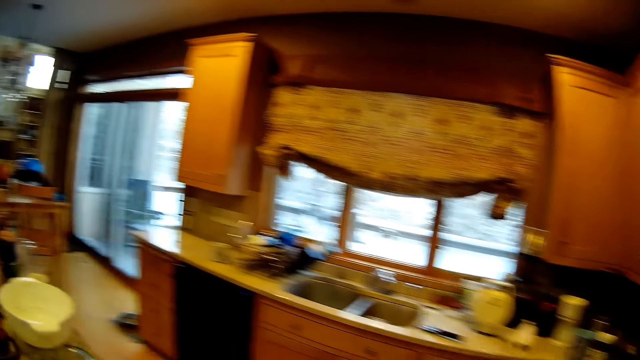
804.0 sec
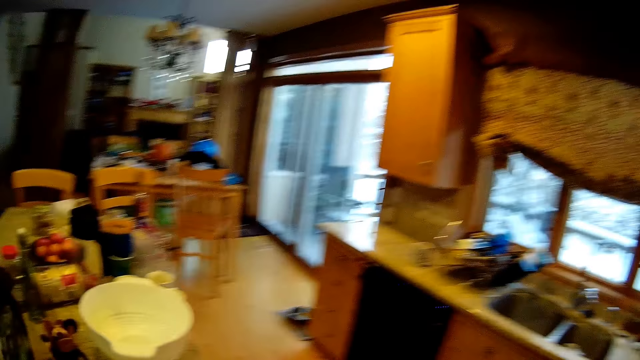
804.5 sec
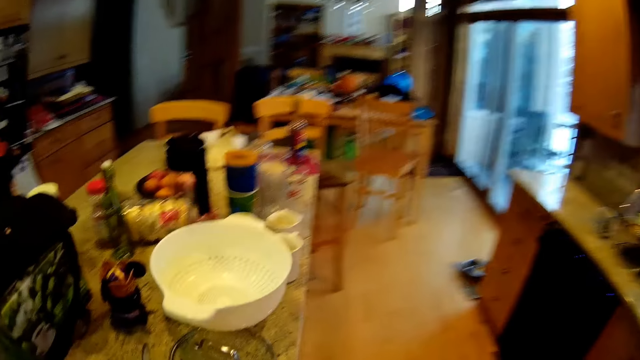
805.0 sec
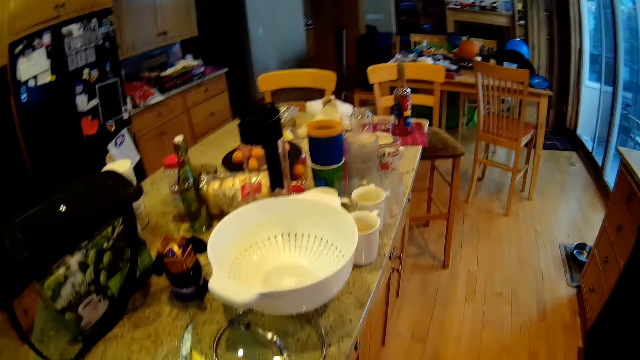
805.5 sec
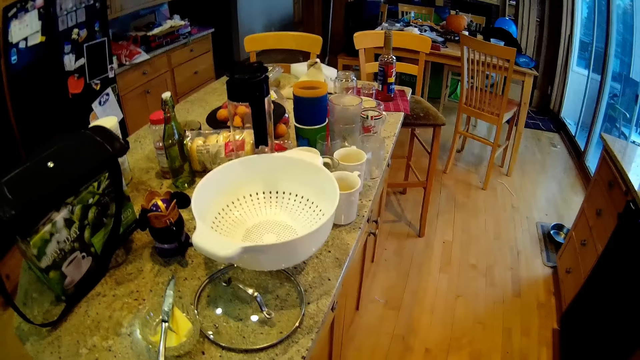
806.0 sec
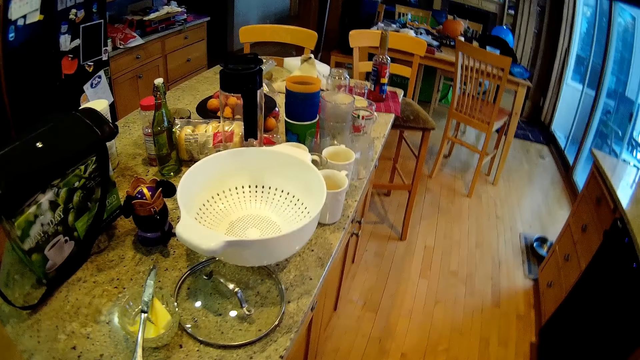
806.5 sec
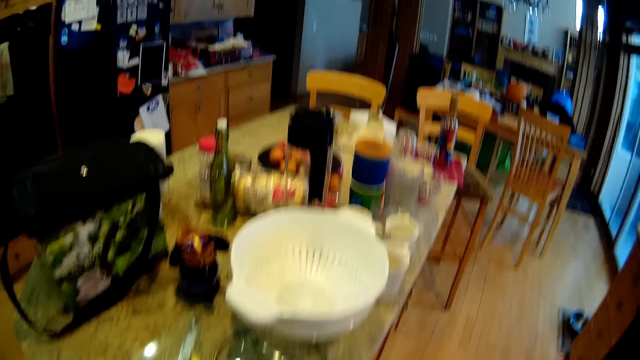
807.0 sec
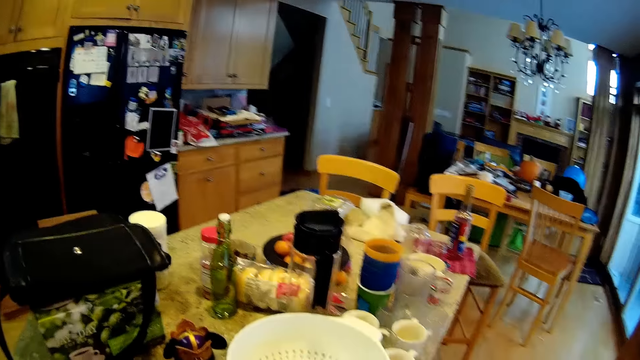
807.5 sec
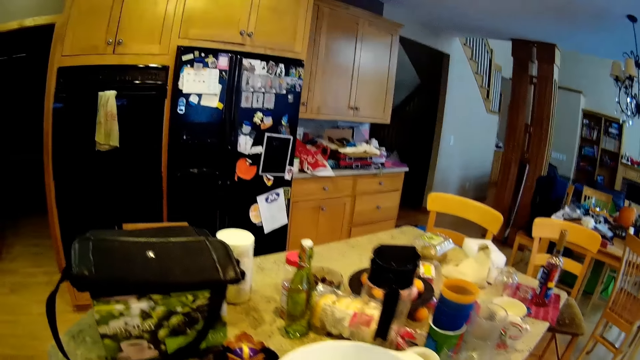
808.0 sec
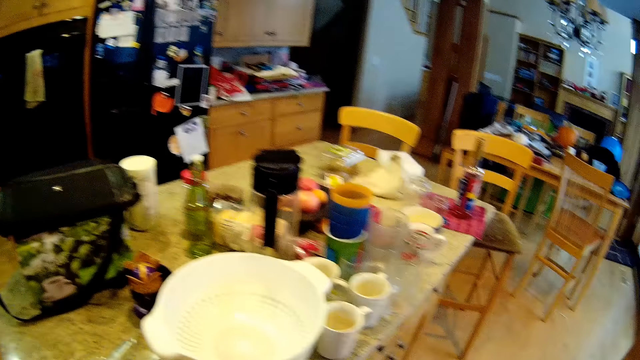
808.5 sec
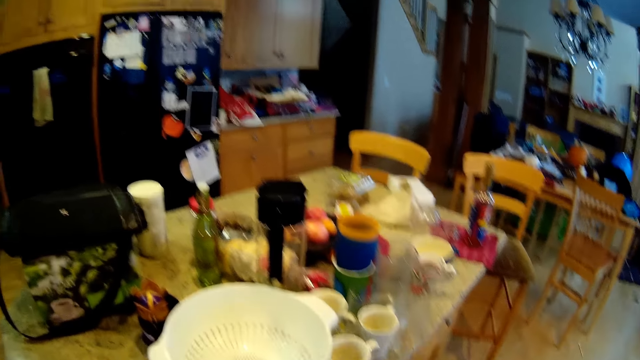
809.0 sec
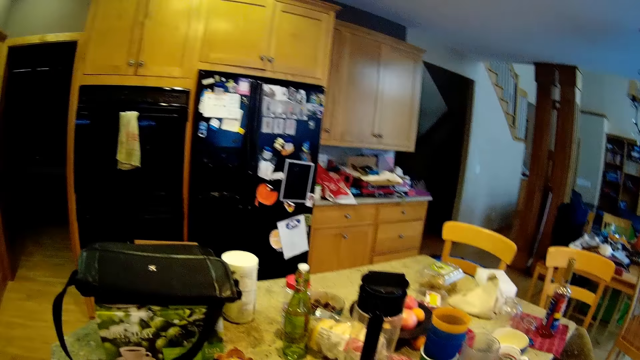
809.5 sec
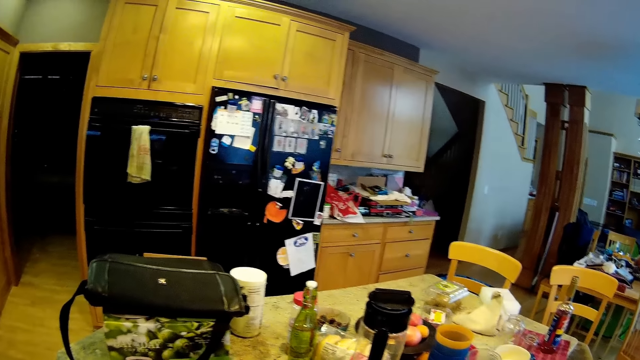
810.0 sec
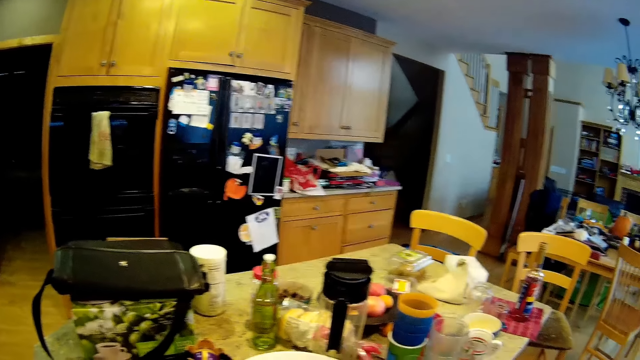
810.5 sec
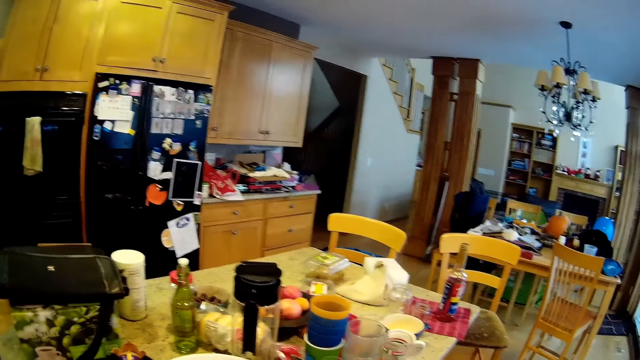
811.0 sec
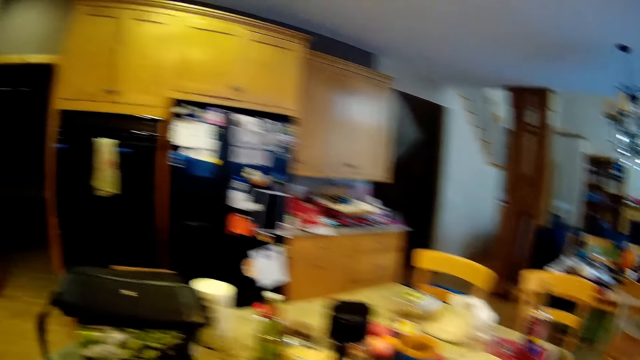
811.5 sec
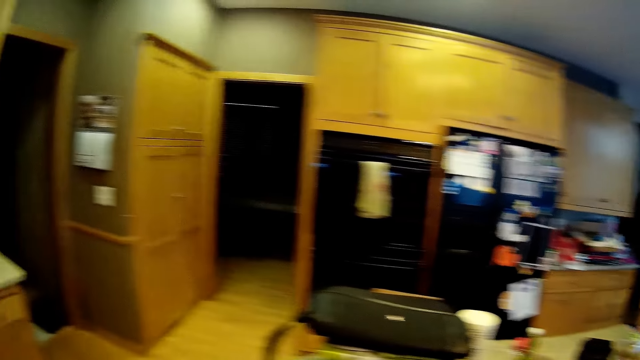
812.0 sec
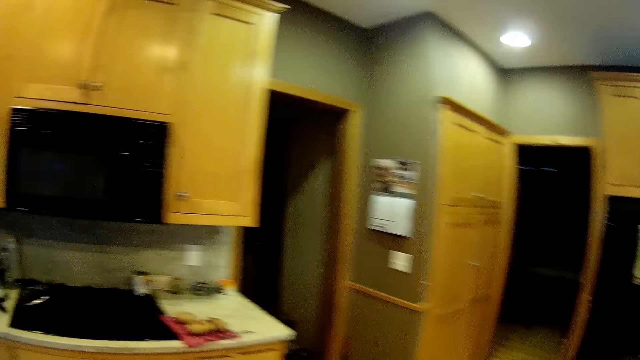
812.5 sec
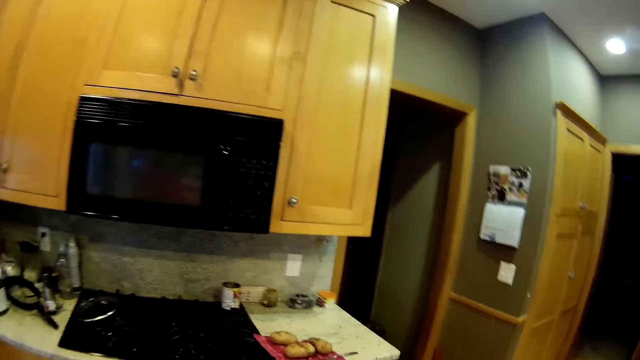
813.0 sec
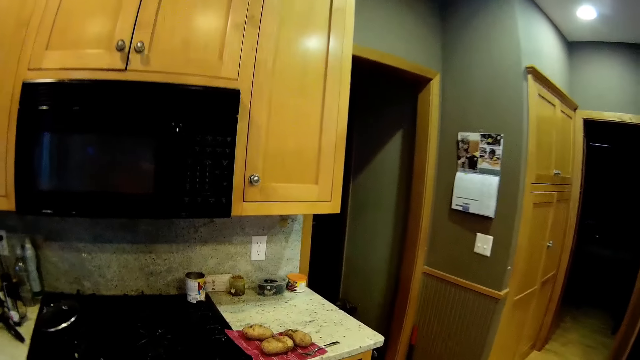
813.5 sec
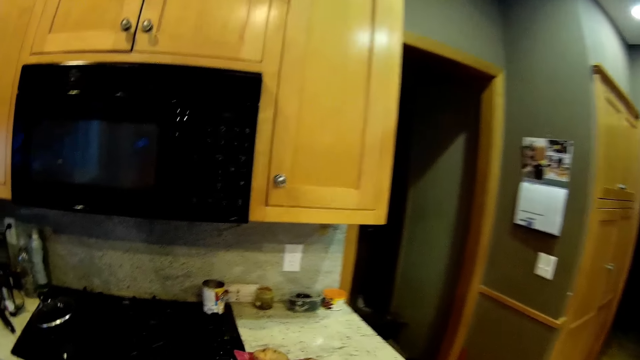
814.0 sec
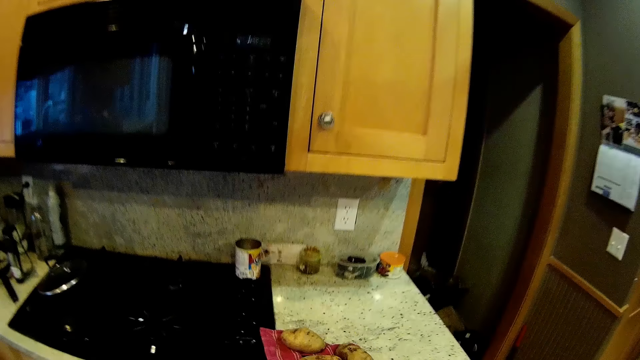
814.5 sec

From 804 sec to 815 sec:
The camera wearer looks around. They walk across the kitchen.

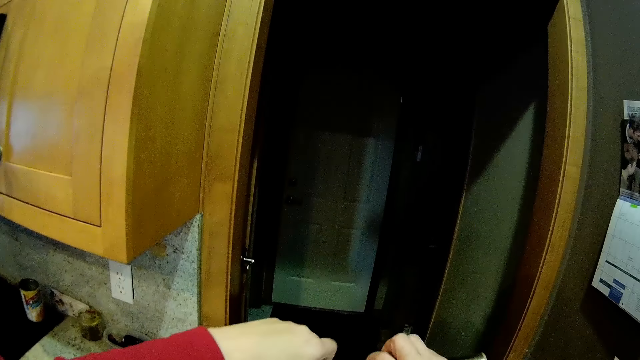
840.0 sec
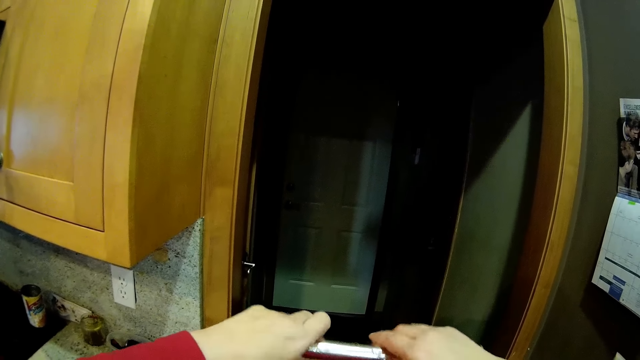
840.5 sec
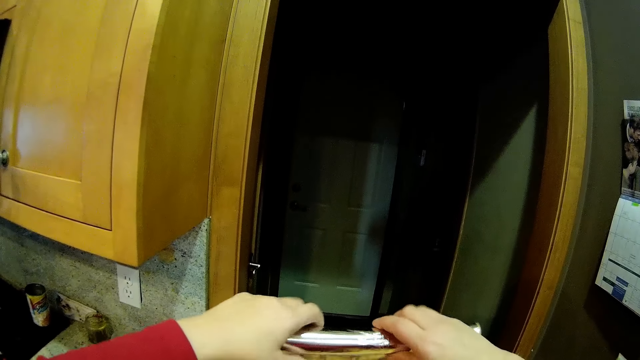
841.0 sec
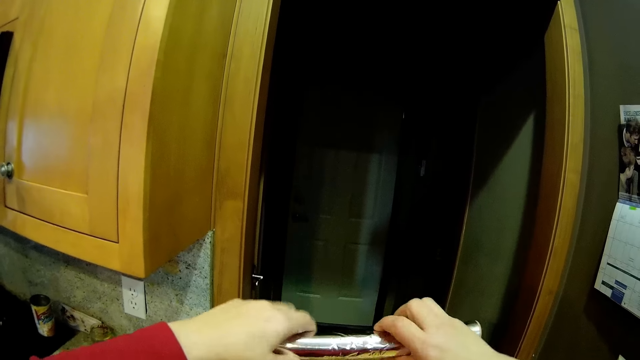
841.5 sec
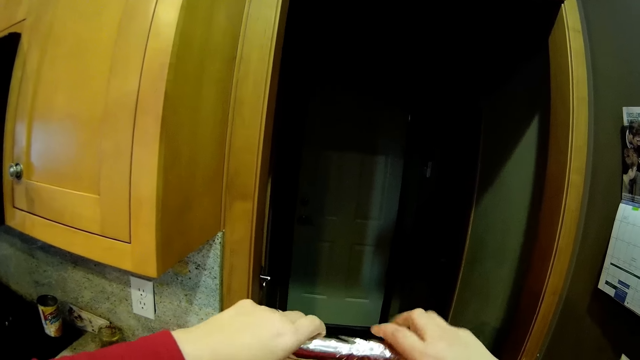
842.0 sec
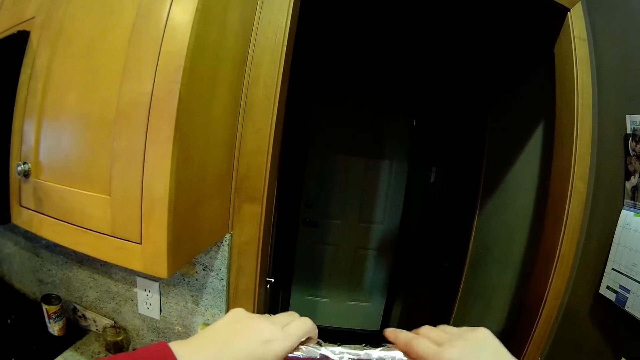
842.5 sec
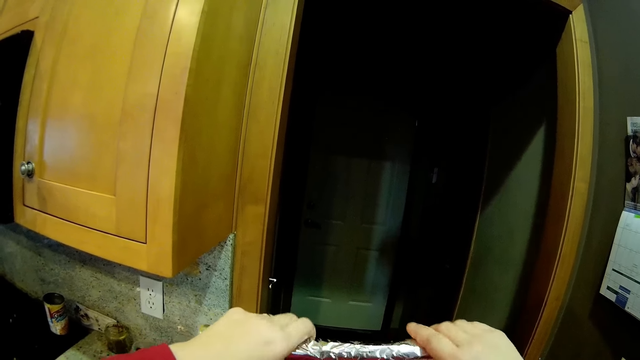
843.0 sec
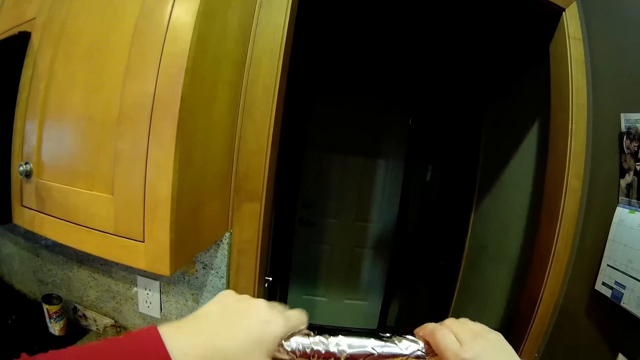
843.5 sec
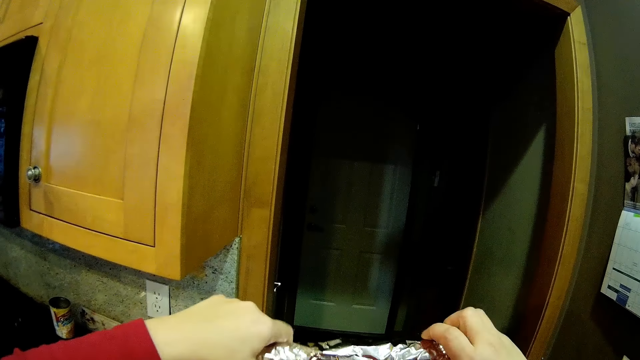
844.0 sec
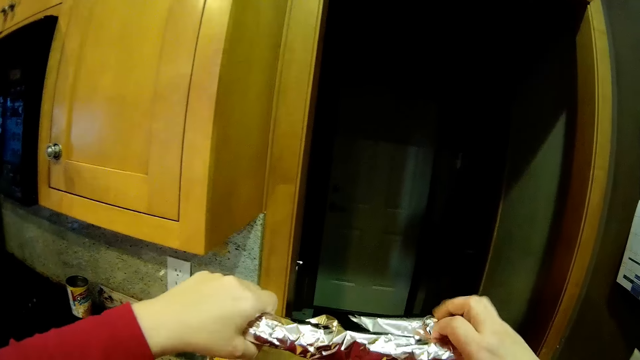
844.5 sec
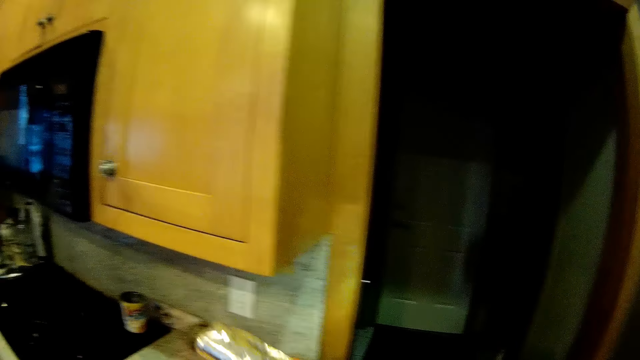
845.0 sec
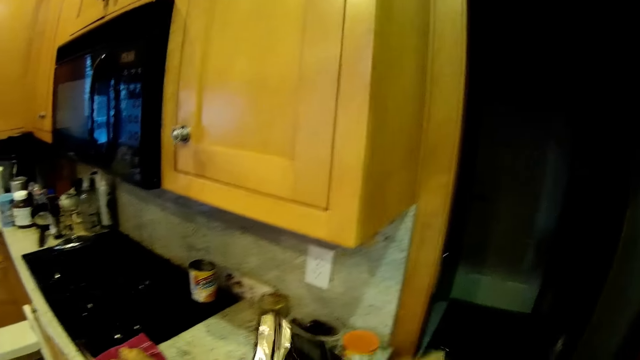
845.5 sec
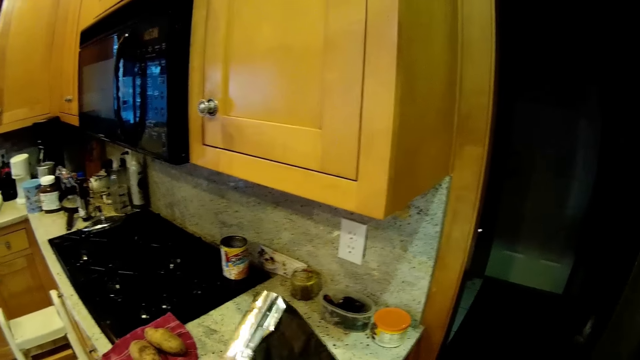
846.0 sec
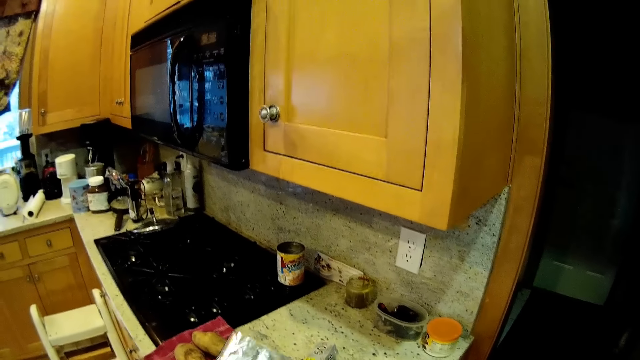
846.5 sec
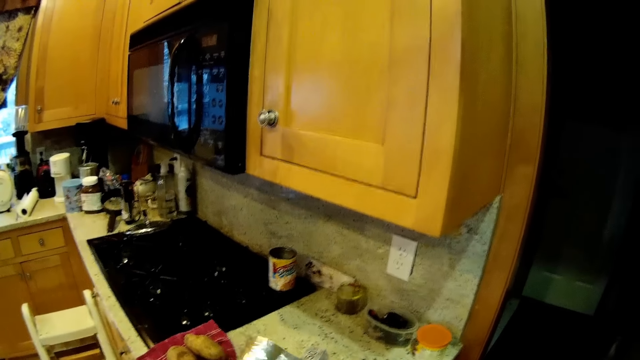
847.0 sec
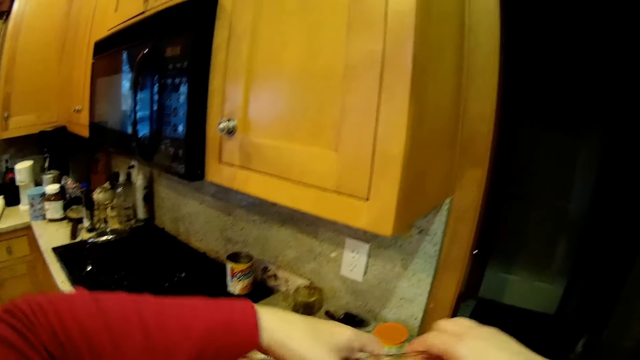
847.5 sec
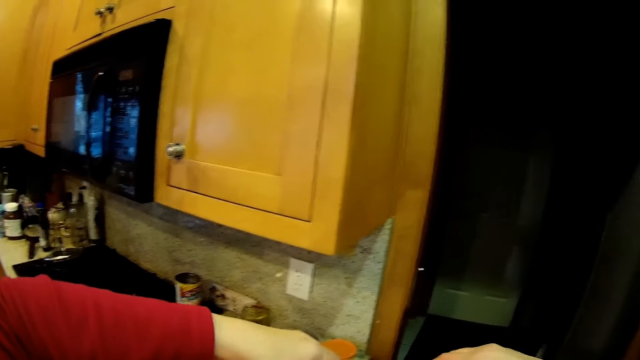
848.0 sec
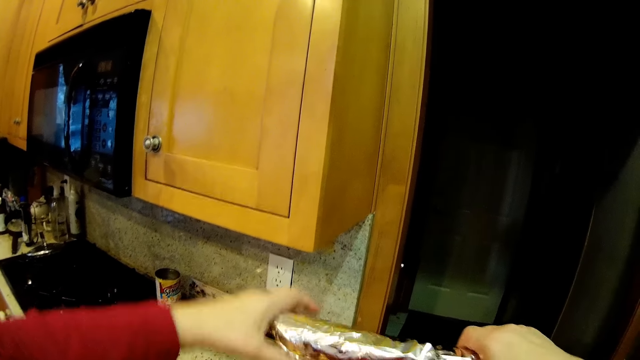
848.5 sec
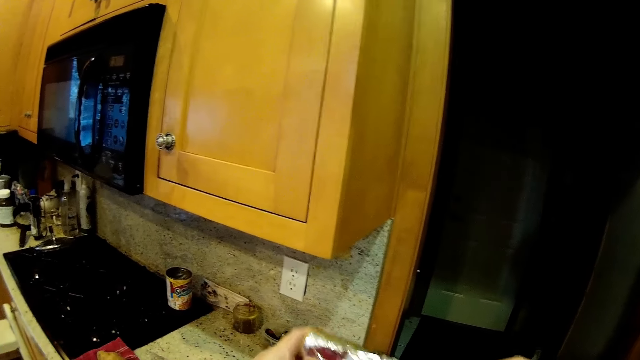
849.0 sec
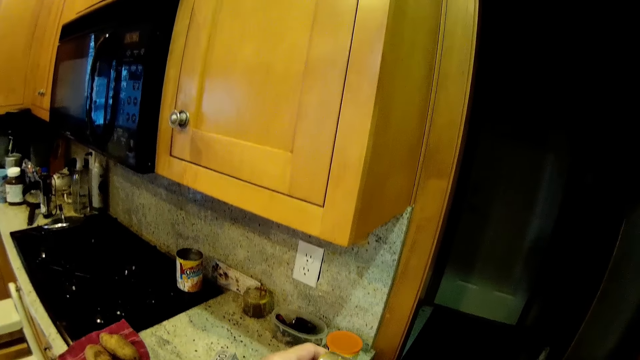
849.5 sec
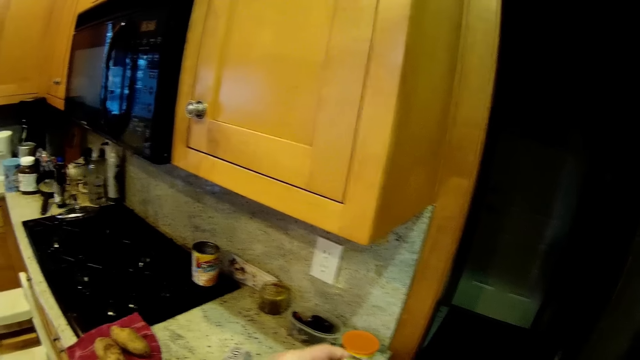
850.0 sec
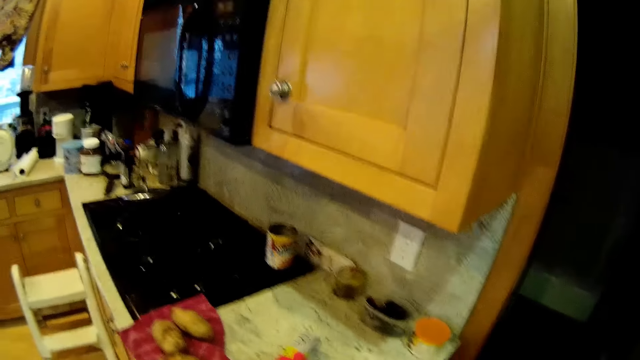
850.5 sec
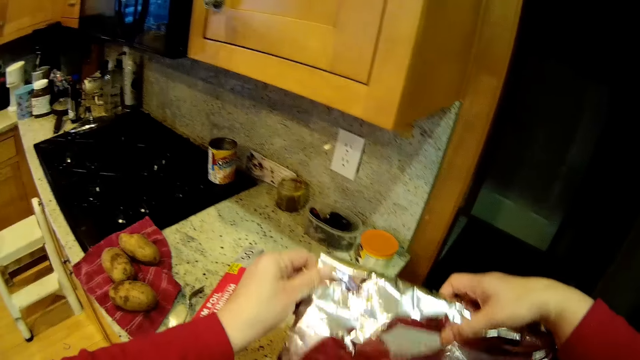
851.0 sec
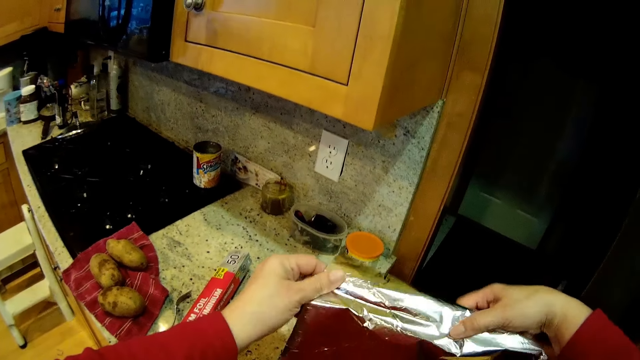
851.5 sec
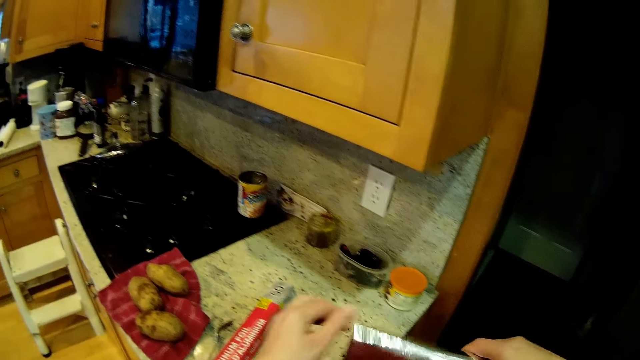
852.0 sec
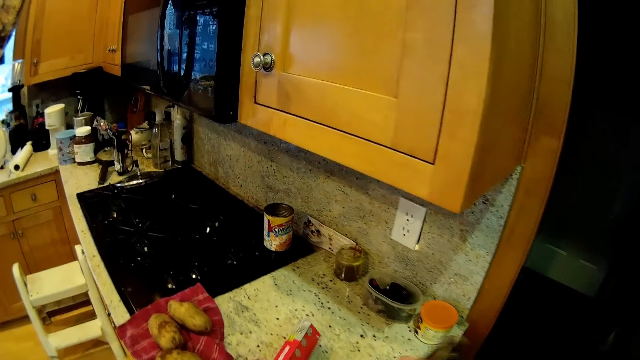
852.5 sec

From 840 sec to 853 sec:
The camera wearer unrolls the foil. They remove the foil paper.
